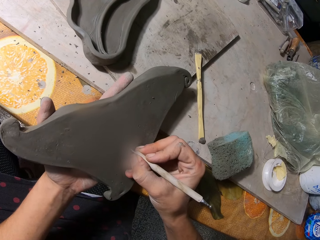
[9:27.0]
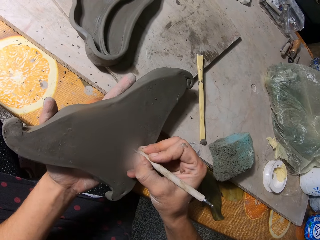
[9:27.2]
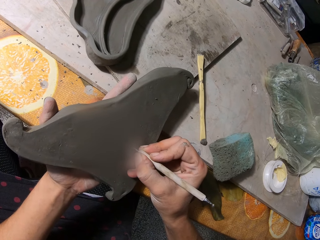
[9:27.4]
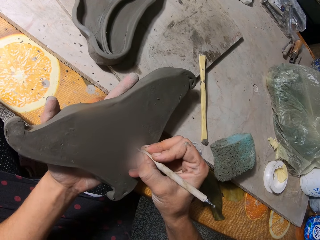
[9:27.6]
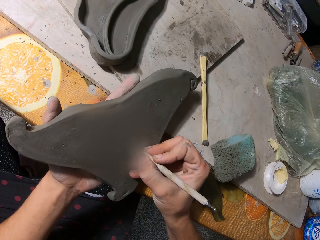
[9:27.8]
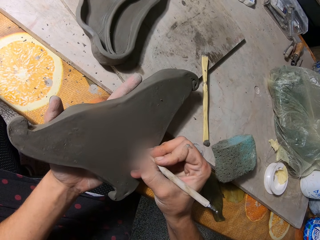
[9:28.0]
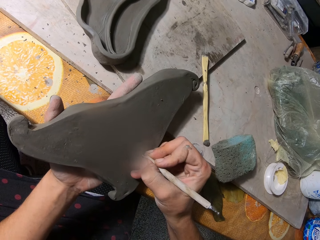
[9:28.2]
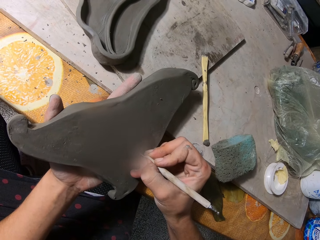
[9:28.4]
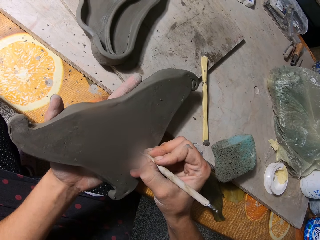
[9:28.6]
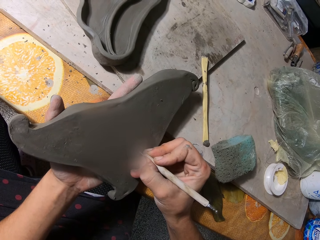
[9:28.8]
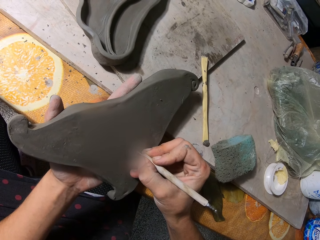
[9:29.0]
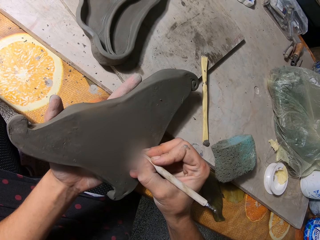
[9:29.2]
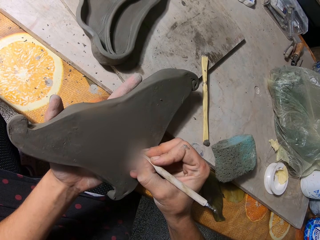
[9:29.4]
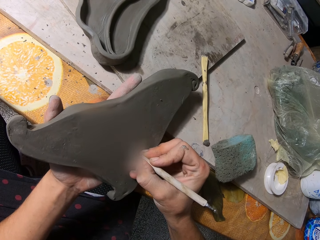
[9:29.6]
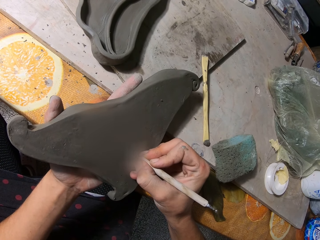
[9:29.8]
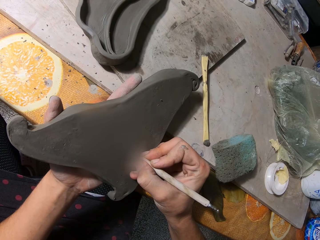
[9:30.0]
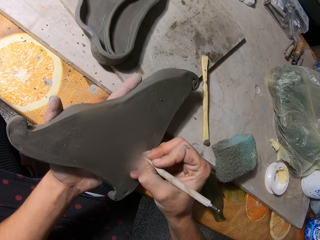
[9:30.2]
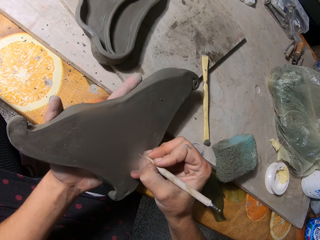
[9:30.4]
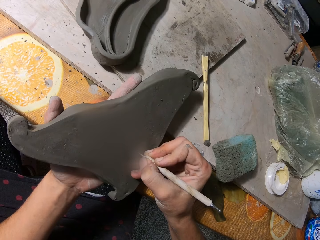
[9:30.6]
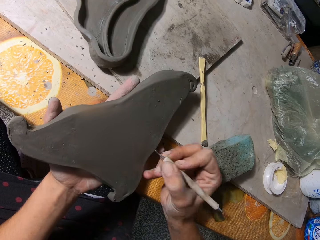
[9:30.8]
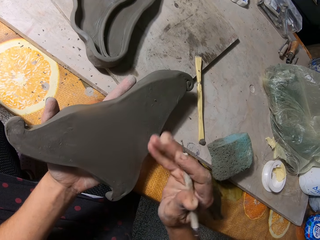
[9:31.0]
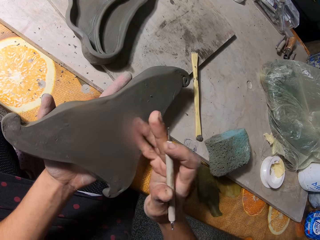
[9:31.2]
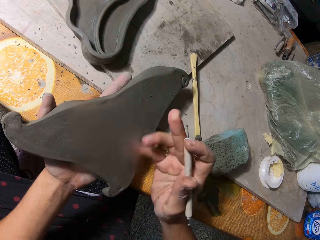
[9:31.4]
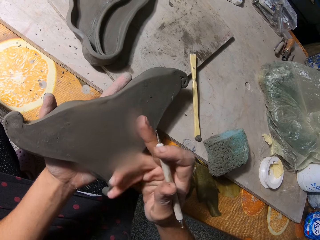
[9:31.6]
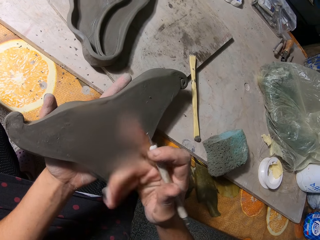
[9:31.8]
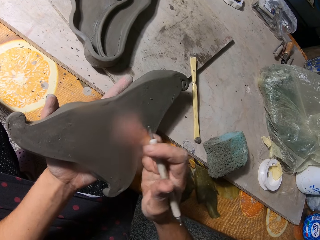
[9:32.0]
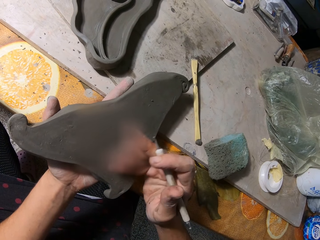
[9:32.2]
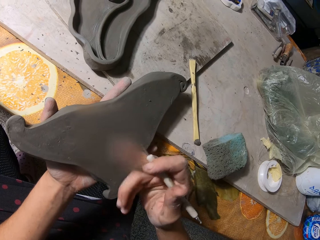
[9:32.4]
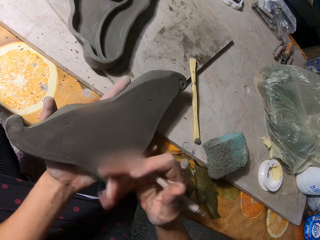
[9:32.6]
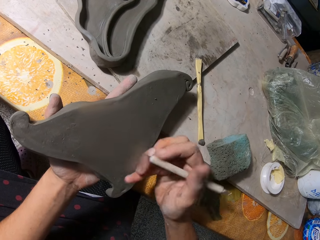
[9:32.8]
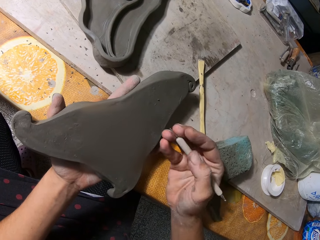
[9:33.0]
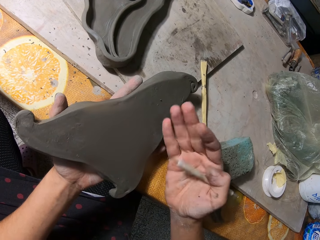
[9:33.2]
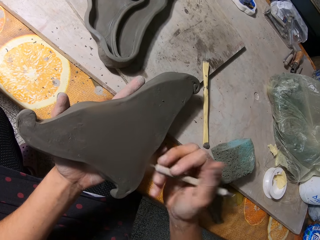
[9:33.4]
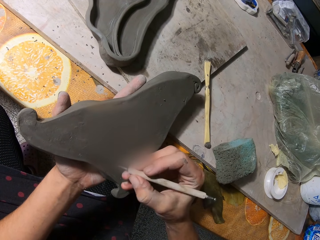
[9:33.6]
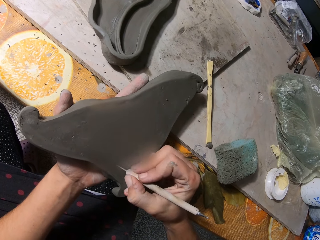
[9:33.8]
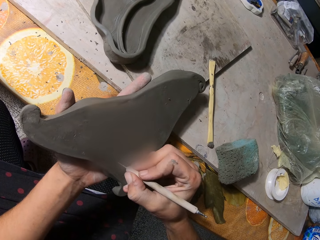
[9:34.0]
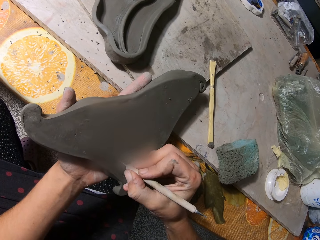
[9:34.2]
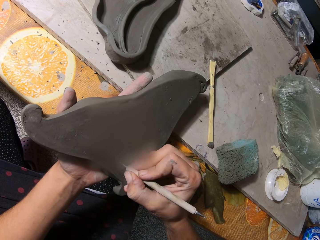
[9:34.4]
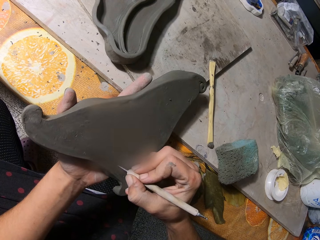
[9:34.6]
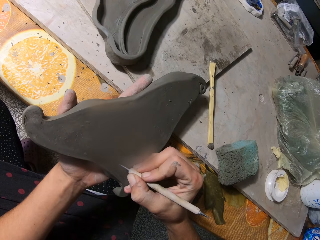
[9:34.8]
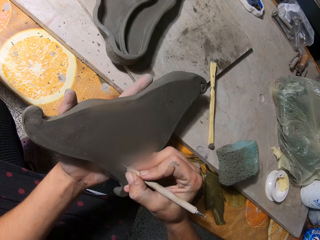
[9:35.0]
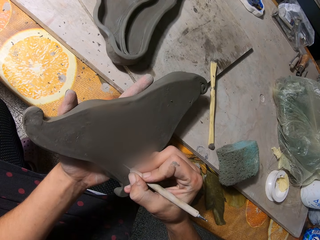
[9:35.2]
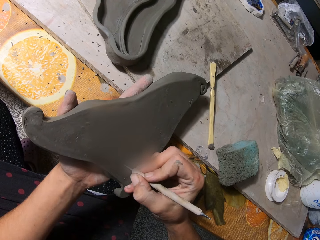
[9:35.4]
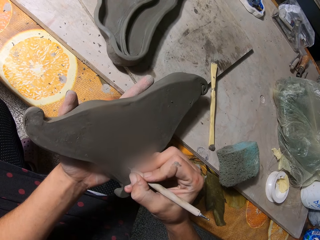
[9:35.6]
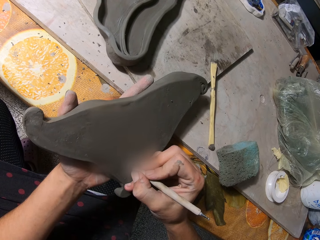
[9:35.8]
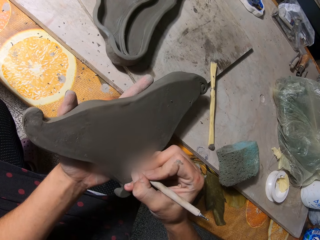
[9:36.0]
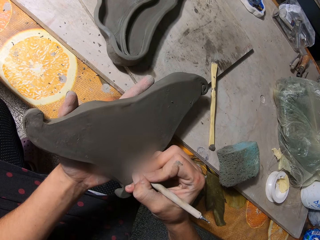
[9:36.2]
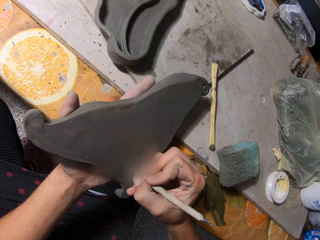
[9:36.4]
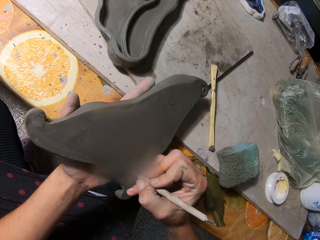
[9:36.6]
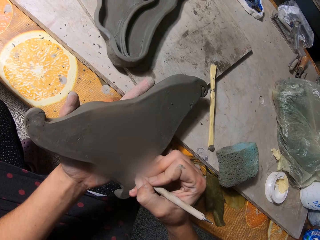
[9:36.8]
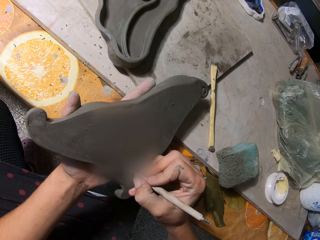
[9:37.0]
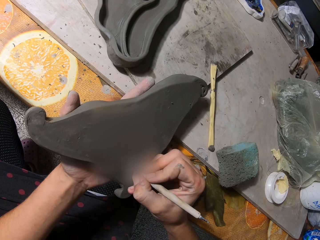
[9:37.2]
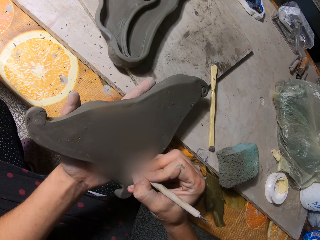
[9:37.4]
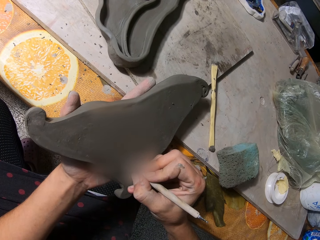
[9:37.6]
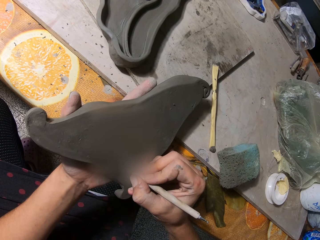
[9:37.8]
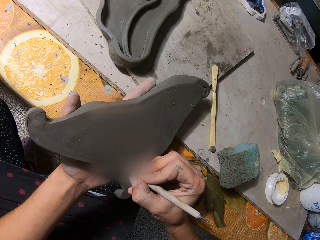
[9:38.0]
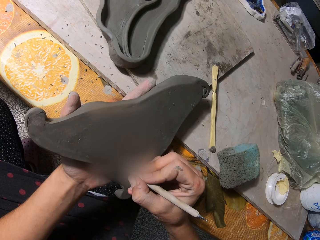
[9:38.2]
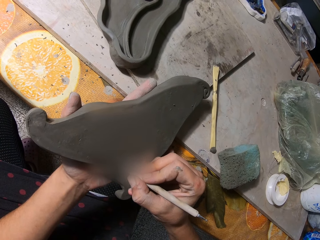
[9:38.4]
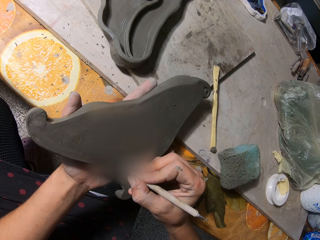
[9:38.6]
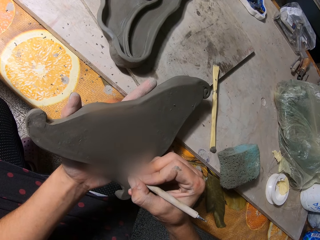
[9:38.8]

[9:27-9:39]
The camera wearer wipes dirt off the molded clay with his right hand. He draws on the molded clay with the potter needle in his right hand.

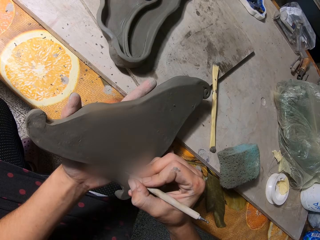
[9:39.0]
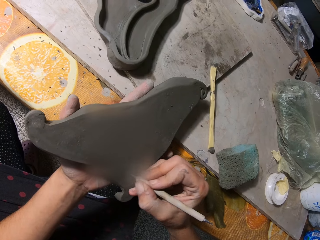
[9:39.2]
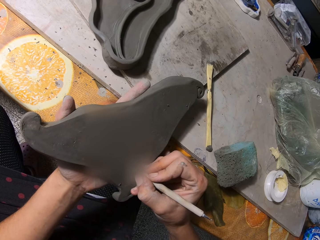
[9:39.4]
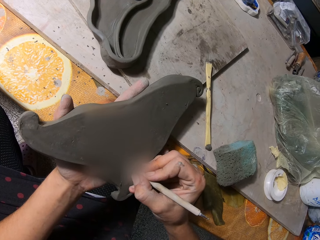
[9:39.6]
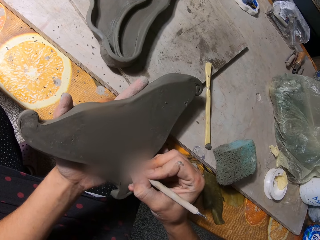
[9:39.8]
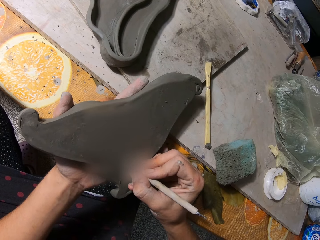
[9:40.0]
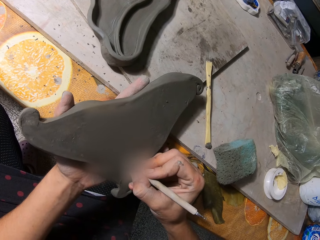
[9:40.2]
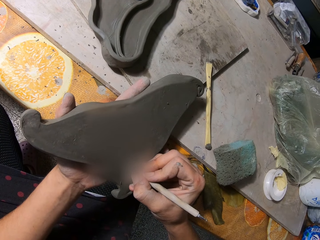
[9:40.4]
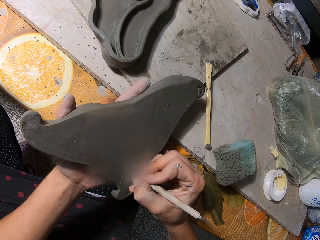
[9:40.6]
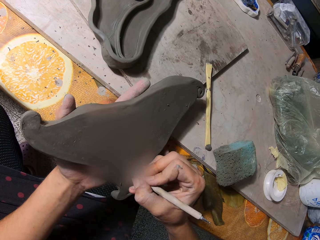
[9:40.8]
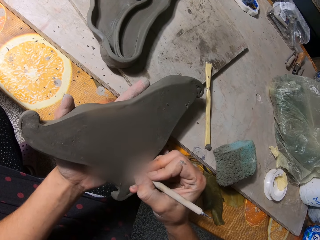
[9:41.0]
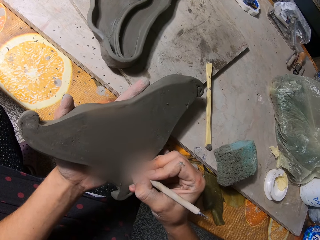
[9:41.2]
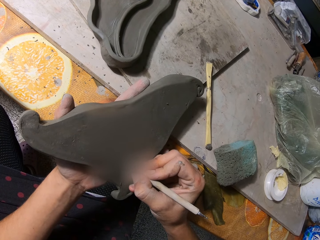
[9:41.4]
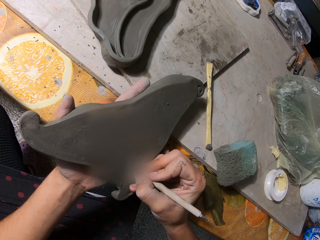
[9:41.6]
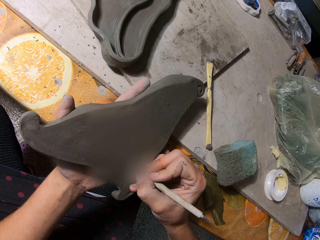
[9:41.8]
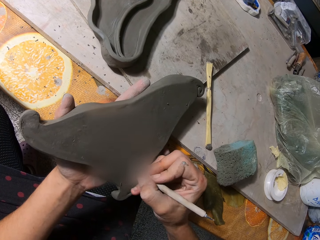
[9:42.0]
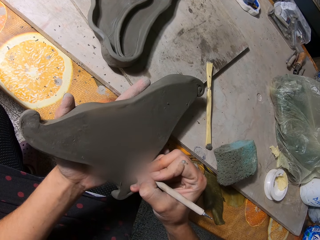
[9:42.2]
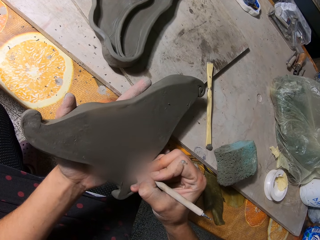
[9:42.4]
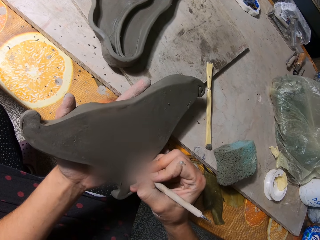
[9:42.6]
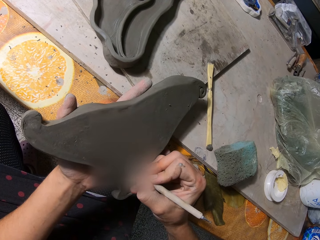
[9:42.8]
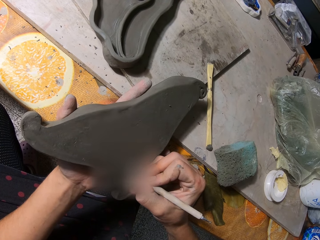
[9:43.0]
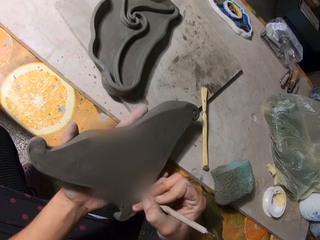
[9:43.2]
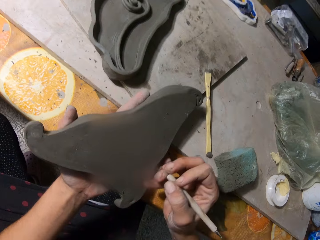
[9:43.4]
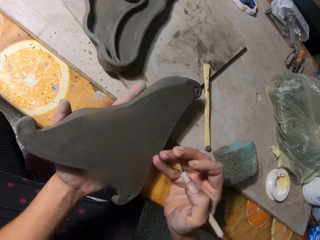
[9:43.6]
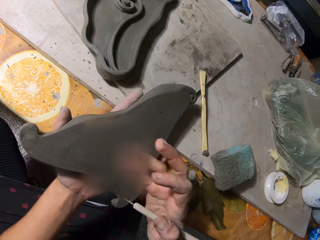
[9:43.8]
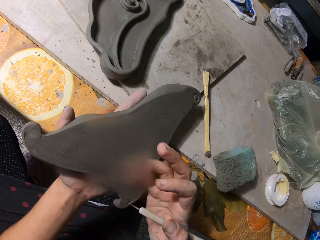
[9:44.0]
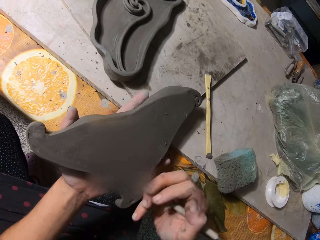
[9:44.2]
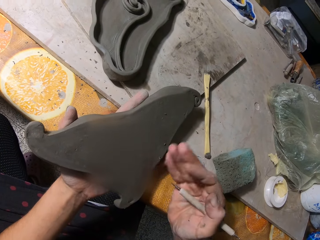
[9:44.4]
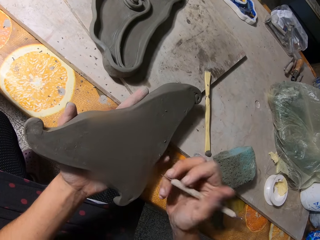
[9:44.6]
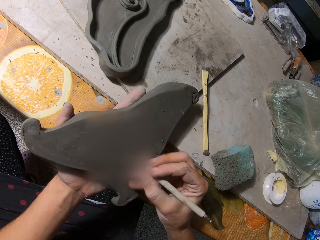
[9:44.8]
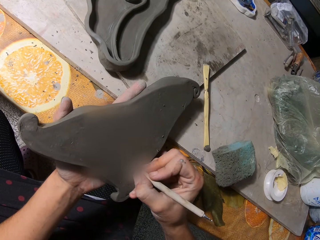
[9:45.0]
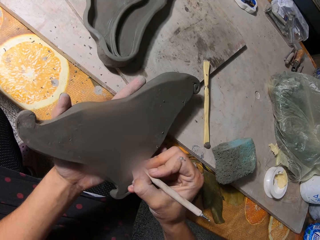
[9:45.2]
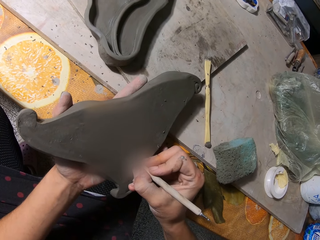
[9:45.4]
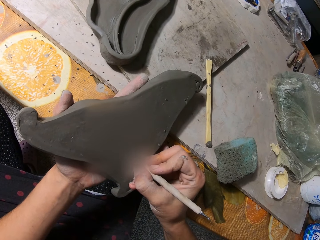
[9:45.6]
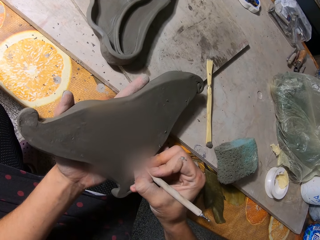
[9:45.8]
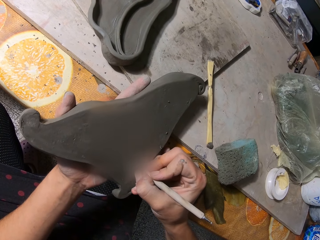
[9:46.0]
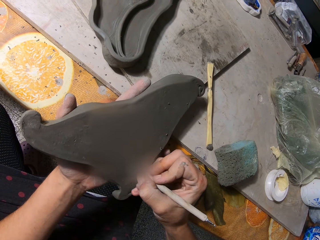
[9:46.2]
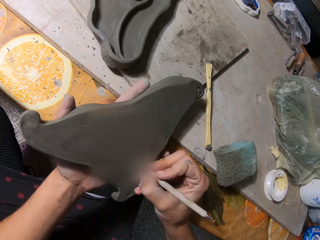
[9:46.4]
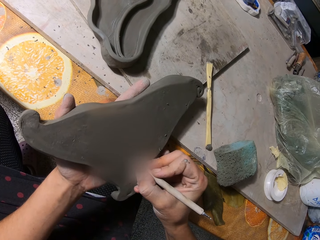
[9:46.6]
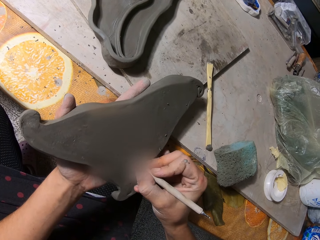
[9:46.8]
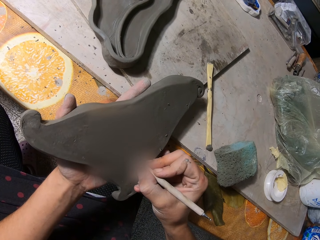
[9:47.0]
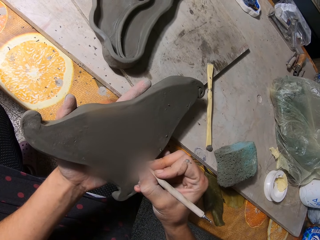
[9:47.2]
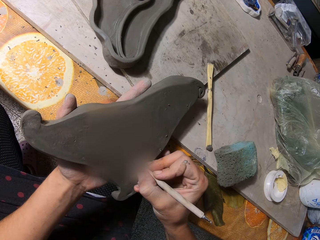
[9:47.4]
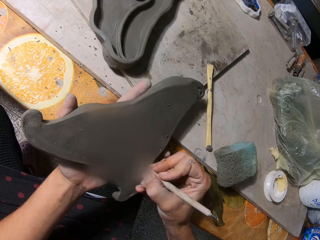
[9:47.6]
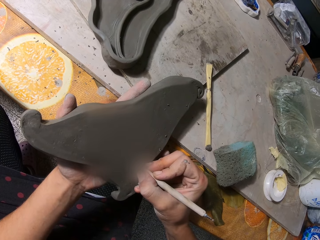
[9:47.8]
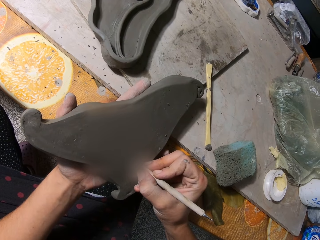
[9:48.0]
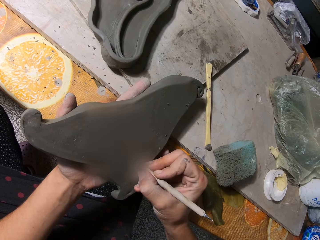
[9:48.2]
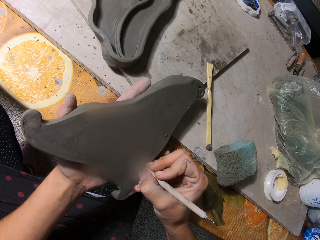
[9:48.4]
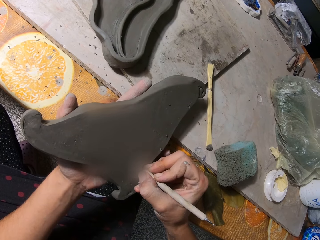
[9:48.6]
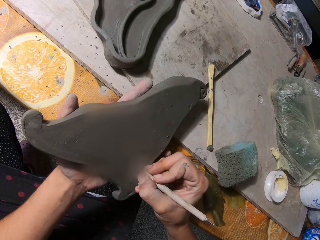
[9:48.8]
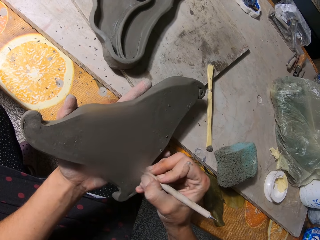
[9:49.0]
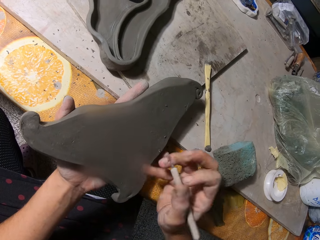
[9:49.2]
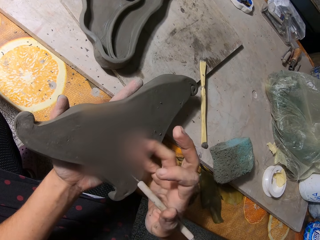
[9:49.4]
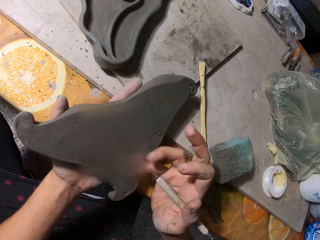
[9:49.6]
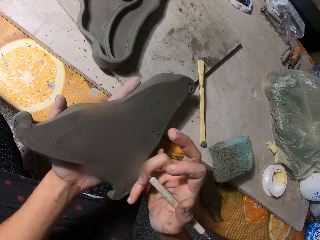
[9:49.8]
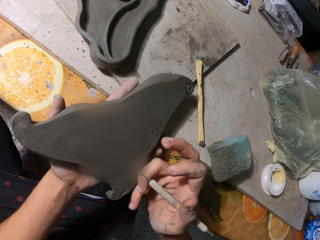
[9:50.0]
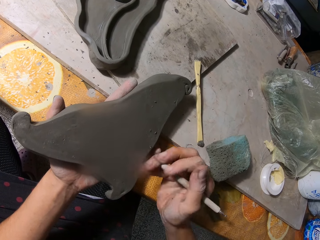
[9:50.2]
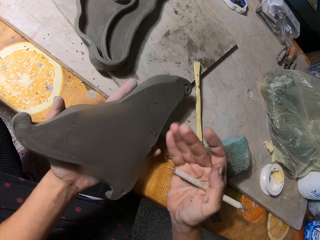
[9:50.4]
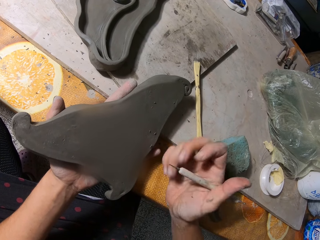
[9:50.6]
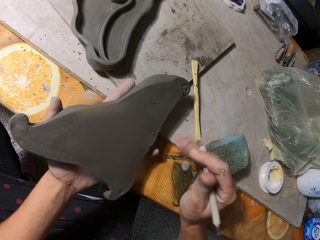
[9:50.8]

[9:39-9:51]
The camera wearer wipes dirt off the molded clay with his right hand. He draws on the molded clay with the potter needle in his right hand. He wipes dirt off the molded clay with his right hand.
